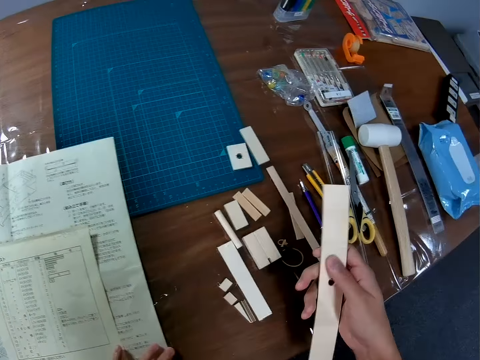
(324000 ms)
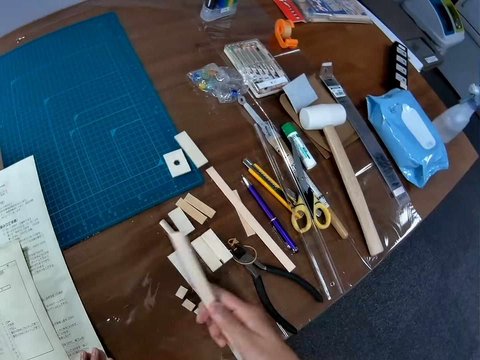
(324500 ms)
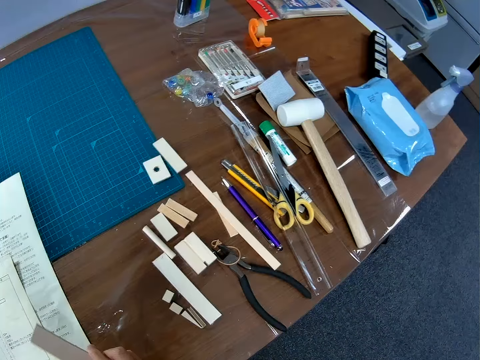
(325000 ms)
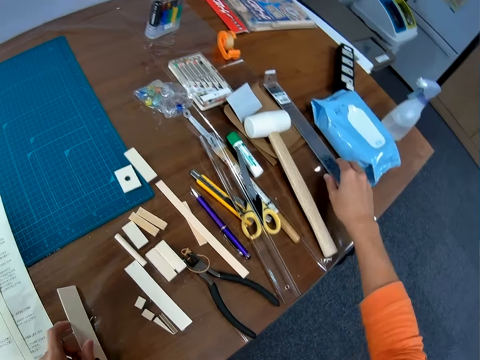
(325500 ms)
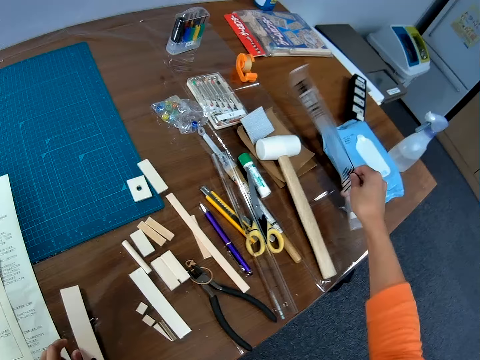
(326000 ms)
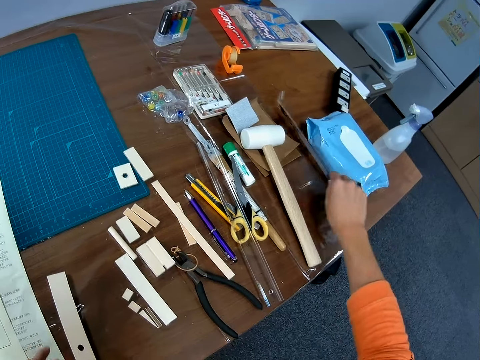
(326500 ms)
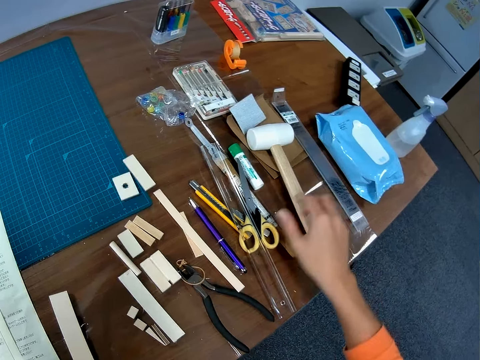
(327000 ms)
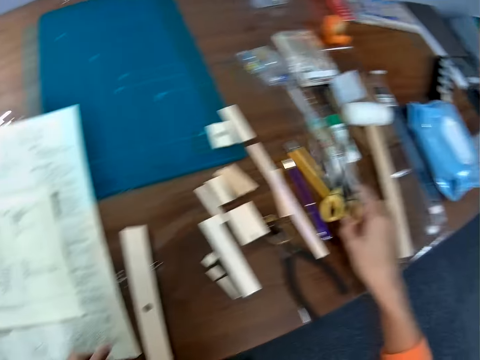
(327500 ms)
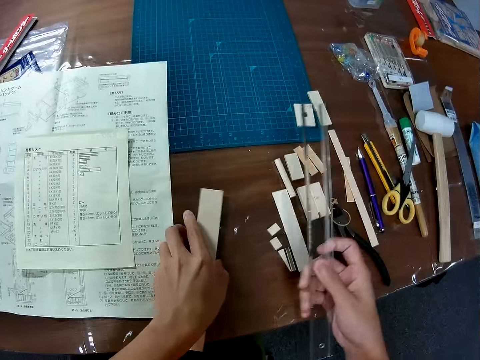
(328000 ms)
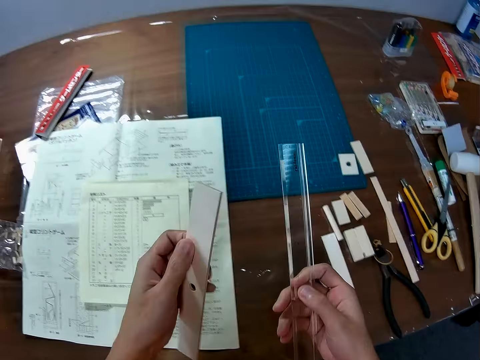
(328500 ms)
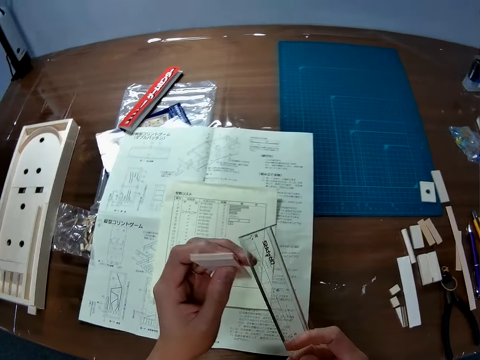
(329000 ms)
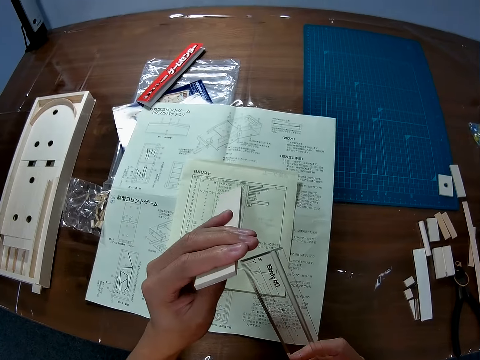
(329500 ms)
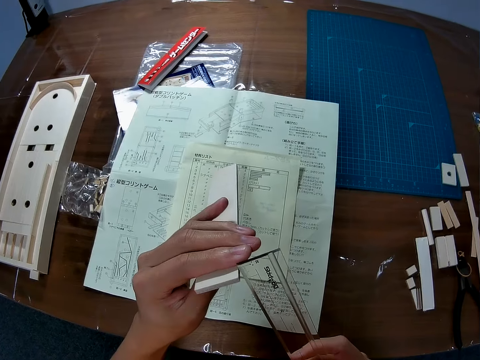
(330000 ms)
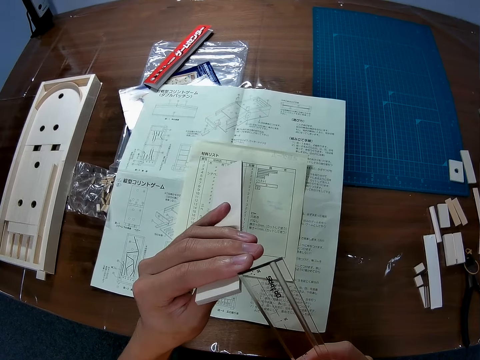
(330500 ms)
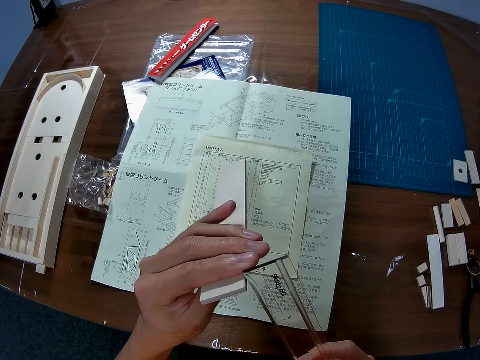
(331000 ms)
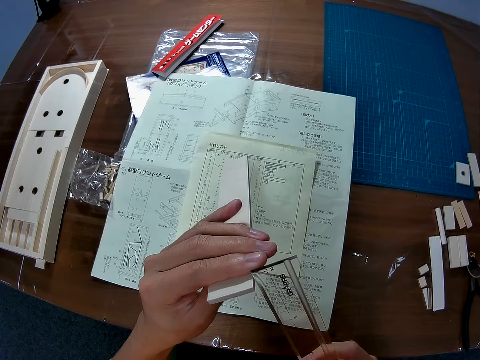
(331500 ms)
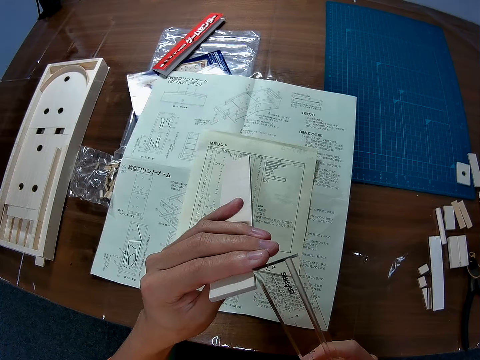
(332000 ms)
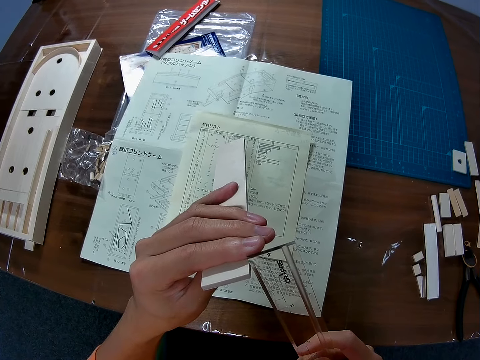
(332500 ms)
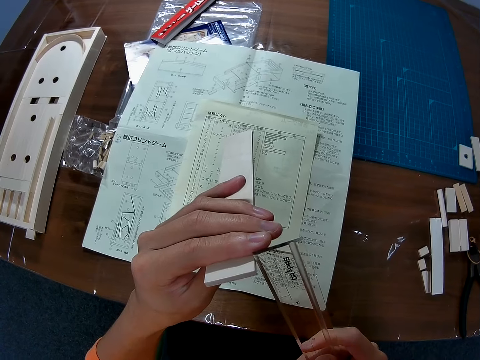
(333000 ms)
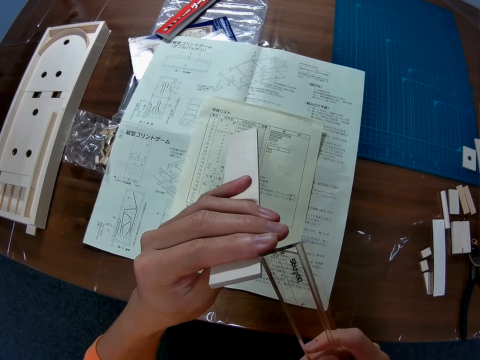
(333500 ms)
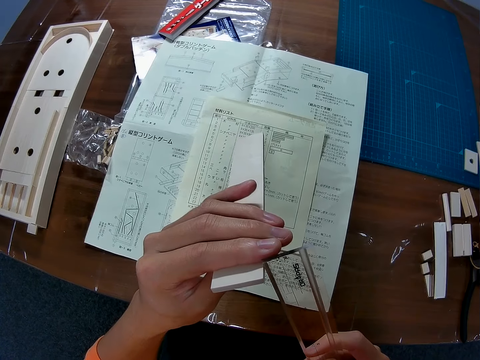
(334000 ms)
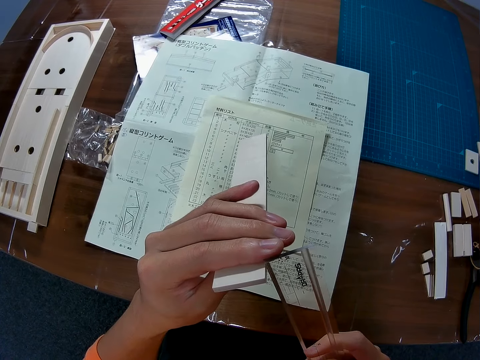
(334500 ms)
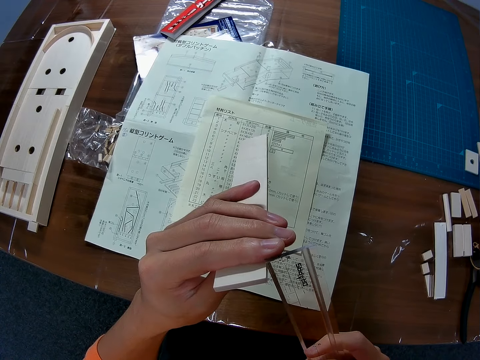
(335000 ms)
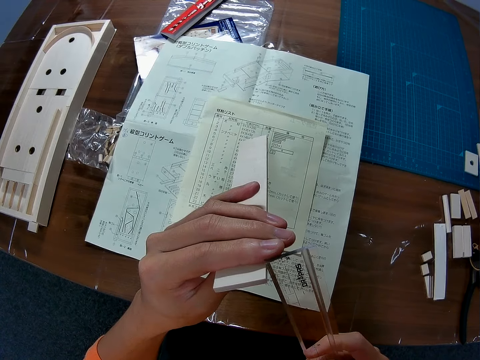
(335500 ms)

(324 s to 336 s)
The camera wearer puts the wood on the desk. He picks up a ruler from the table with his right hand. He drops the ruler on the table. He picks up the ruler from the table with his right hand. He picks up a piece of wood from the table with his left hand. He measures the piece of wood with the ruler in his right hand.

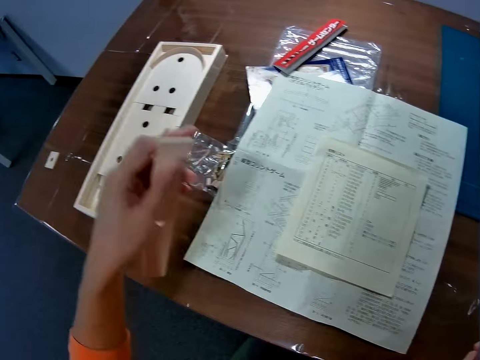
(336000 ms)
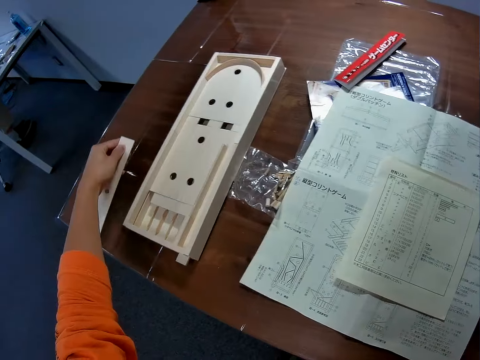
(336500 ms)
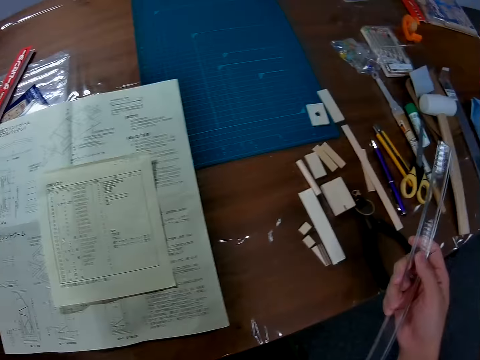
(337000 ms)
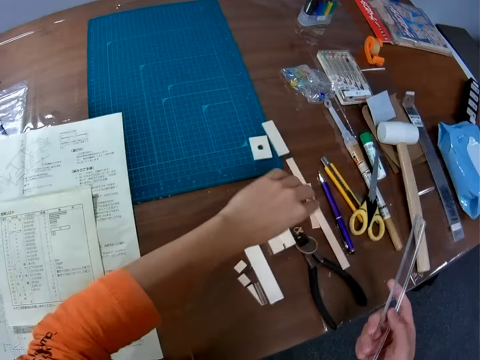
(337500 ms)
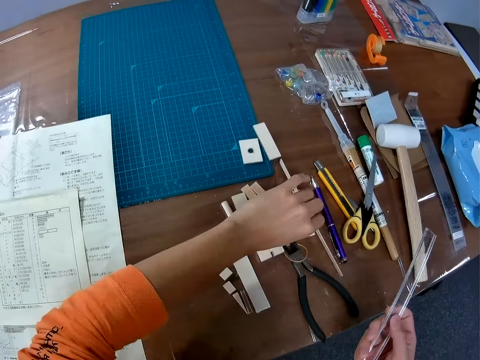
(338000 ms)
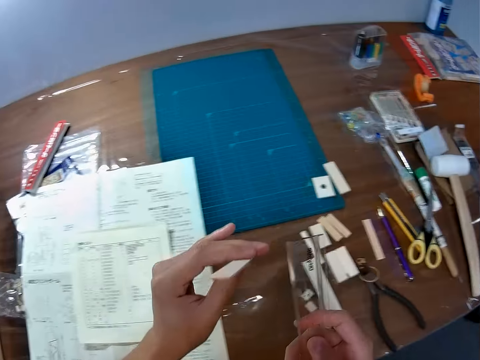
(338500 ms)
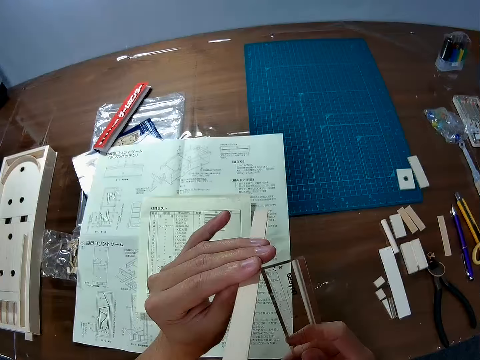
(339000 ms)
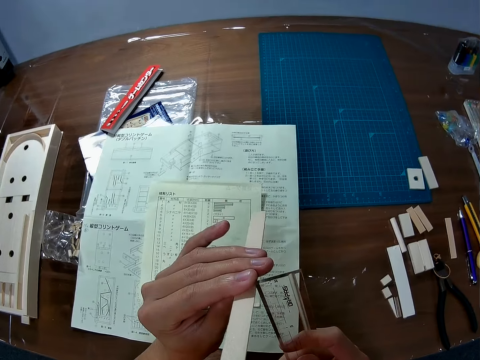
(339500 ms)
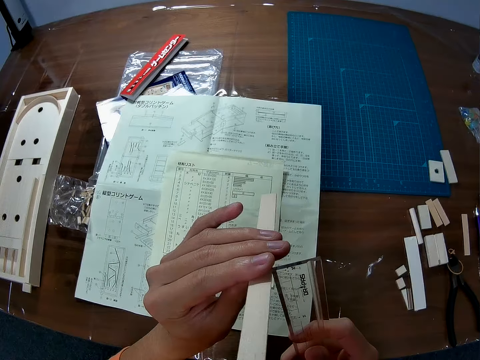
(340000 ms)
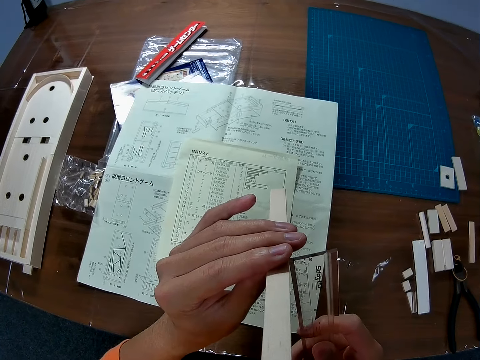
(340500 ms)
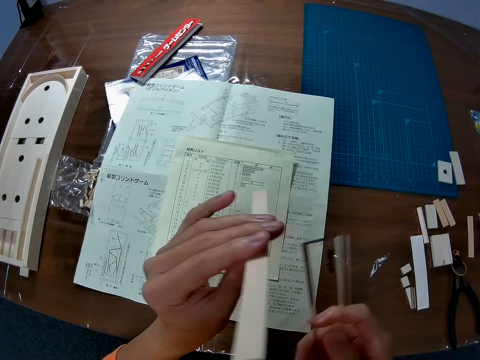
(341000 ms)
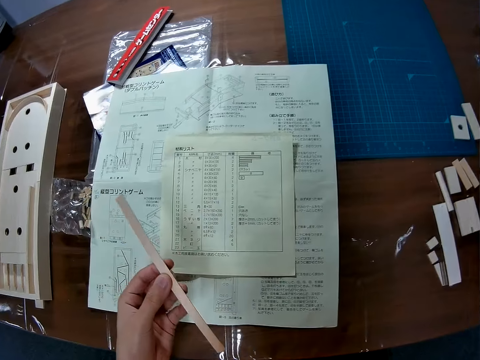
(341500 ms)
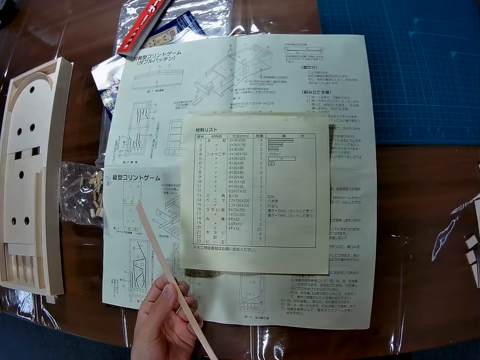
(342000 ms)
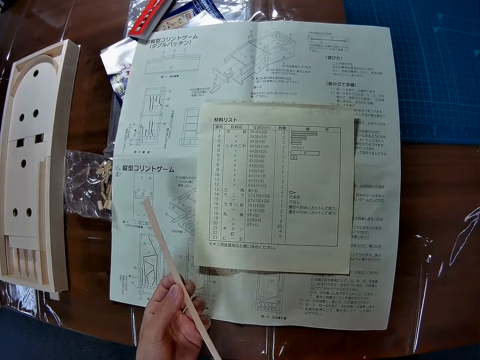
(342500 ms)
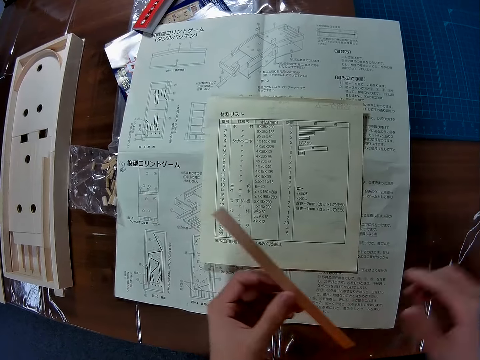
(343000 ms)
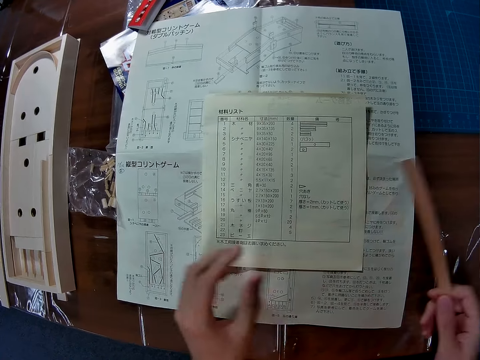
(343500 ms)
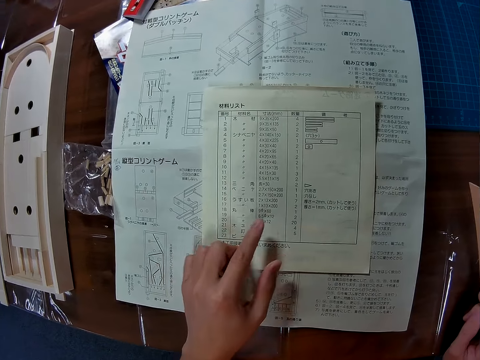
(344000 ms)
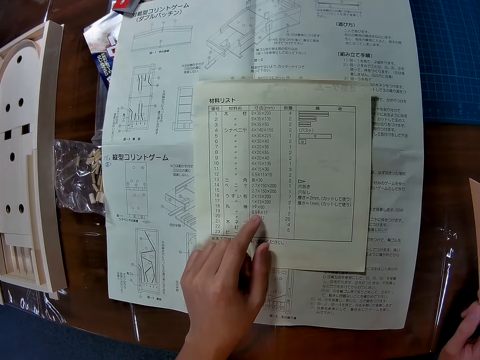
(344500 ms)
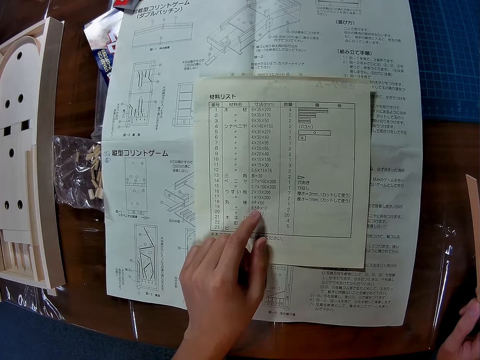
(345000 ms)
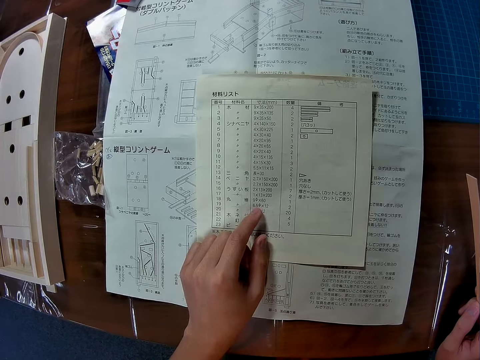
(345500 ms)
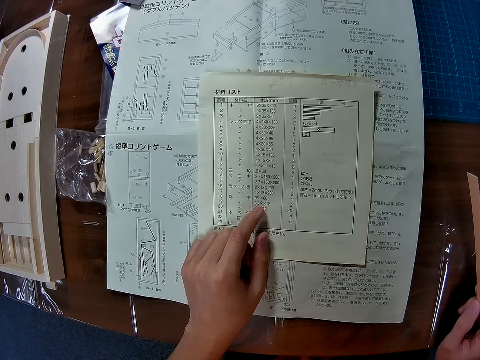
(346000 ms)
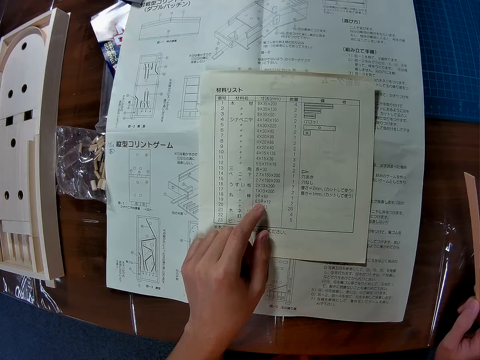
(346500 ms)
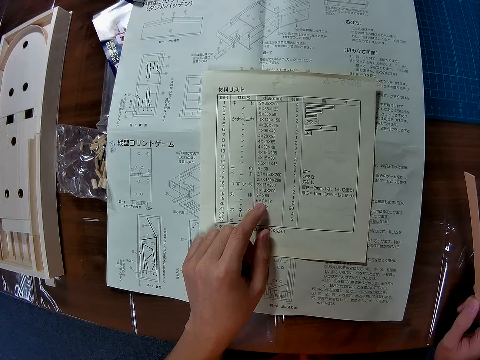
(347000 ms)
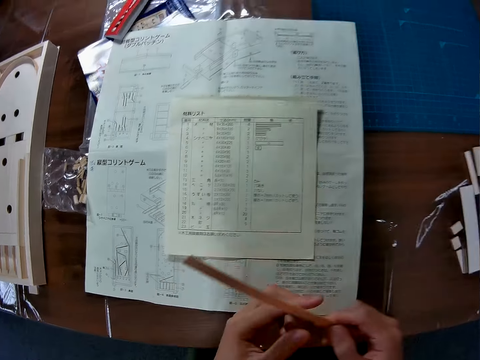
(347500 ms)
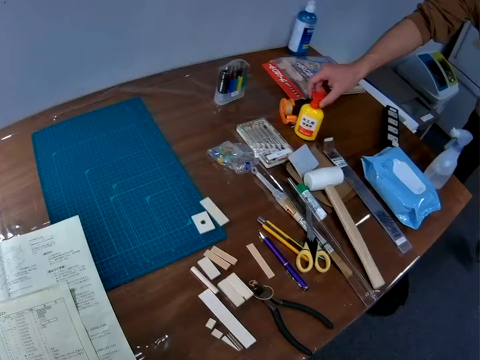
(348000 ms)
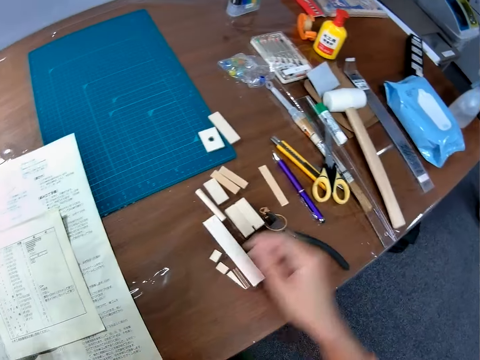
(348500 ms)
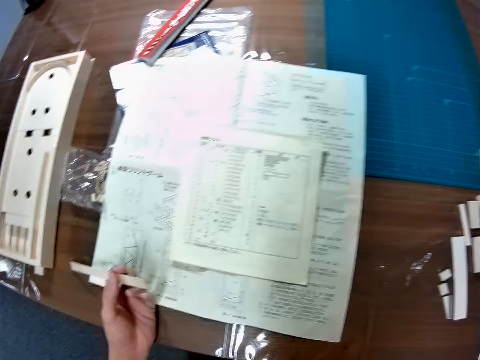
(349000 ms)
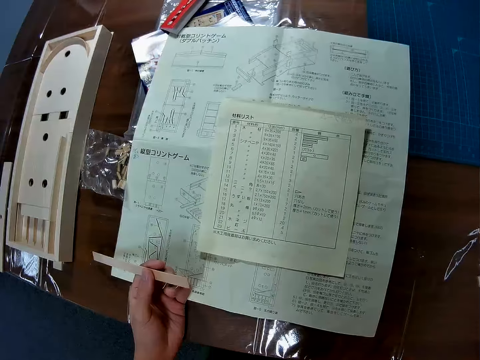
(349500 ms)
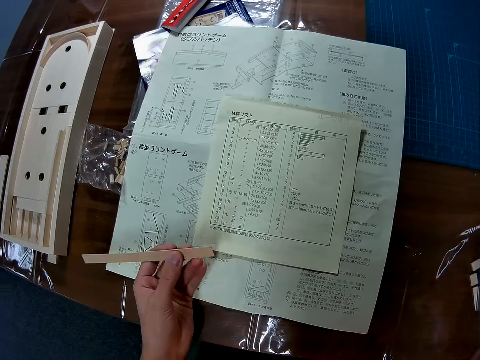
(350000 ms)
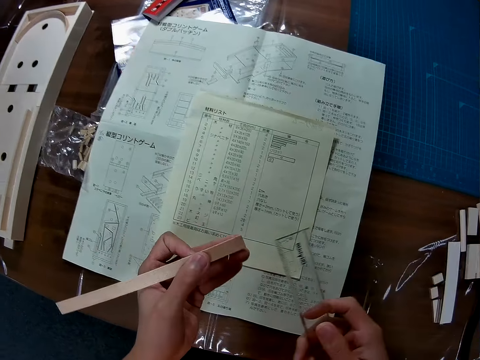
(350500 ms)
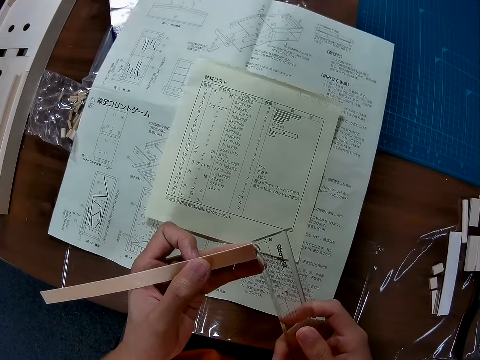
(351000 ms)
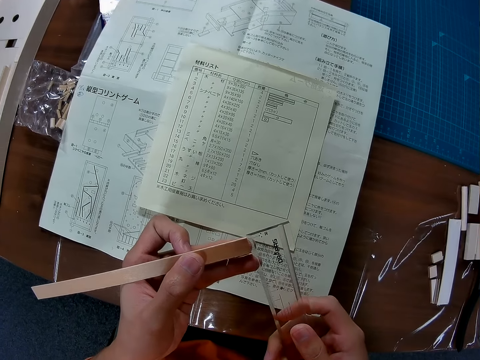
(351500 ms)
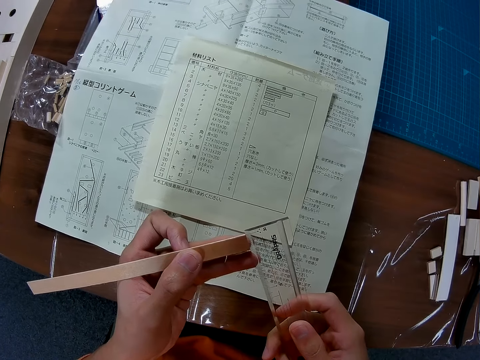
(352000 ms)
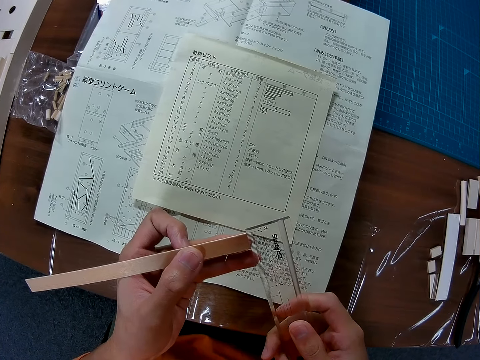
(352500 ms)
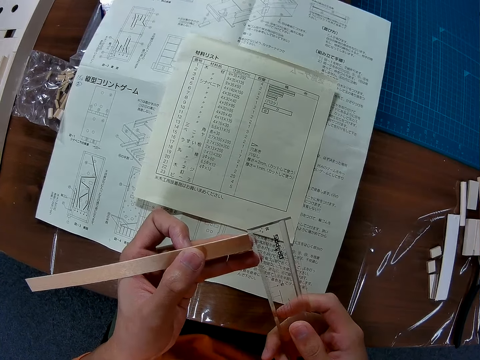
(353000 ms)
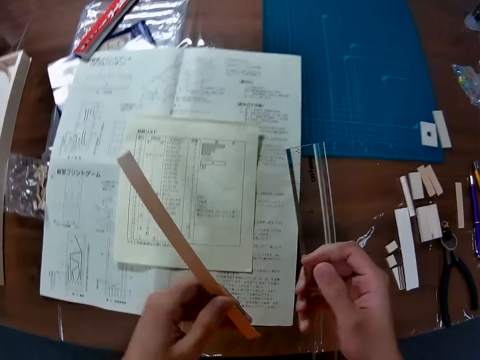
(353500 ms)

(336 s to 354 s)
The camera wearer puts the piece of wood on the desk. He touches the table with the piece of wood in his left hand. He picks up a piece of wood from the table with his left hand. He measures the piece of wood with the ruler in his right hand. He passes the piece of wood from his left hand to his right hand. He places his left hand on the paper on the table. He stares at the paper. He passes the piece of wood from his right hand to his left hand. He picks up the ruler. He measures the piece of wood with the ruler in his right hand.
